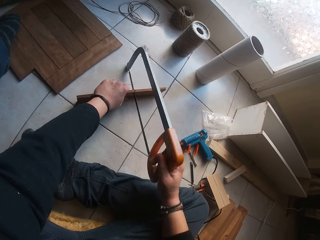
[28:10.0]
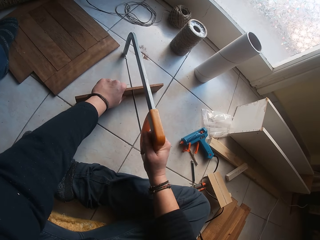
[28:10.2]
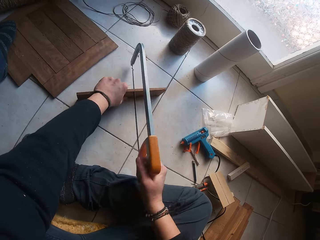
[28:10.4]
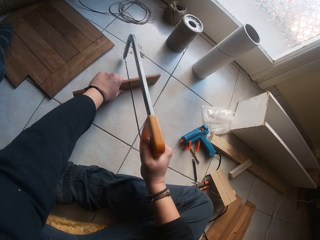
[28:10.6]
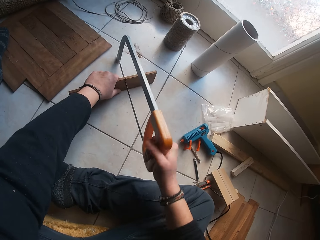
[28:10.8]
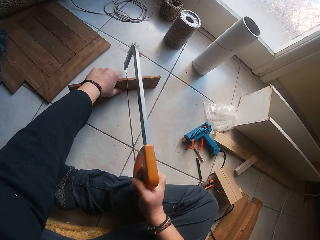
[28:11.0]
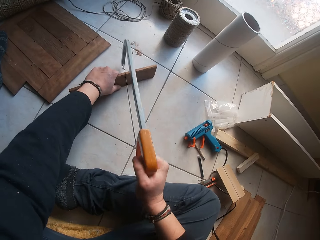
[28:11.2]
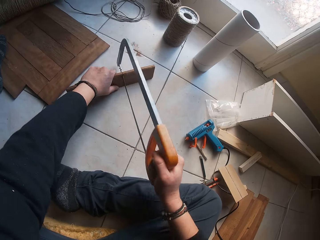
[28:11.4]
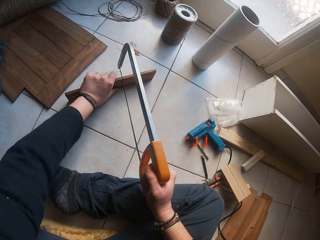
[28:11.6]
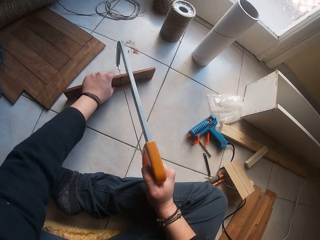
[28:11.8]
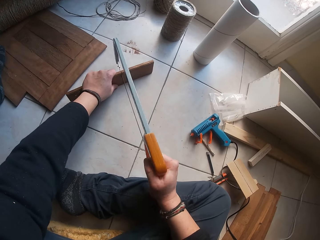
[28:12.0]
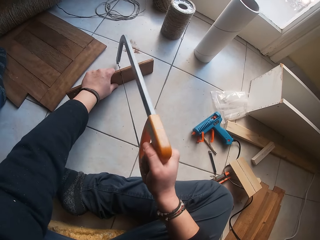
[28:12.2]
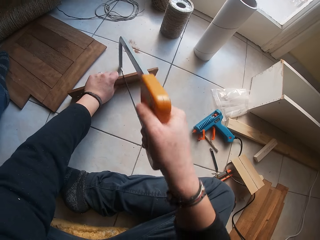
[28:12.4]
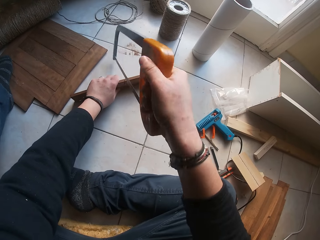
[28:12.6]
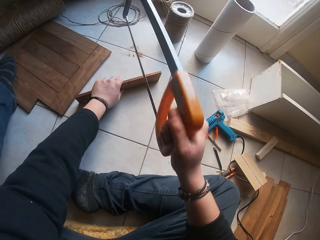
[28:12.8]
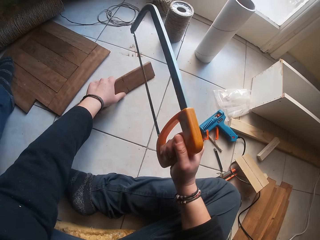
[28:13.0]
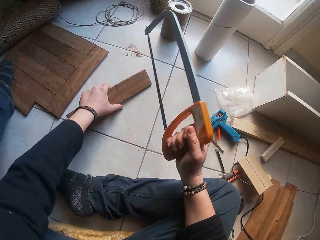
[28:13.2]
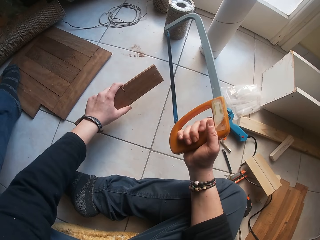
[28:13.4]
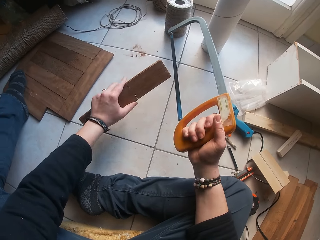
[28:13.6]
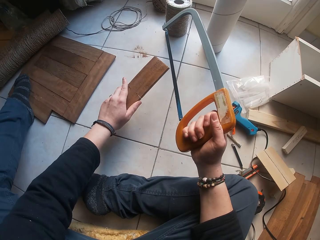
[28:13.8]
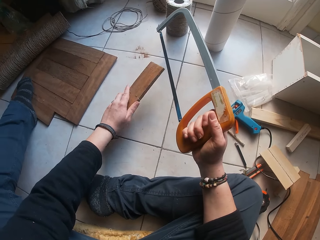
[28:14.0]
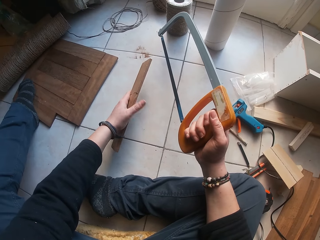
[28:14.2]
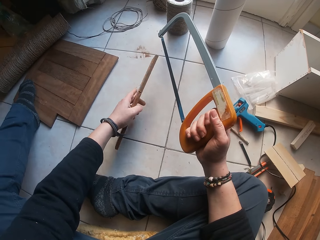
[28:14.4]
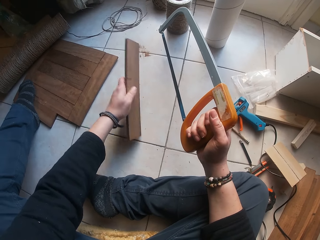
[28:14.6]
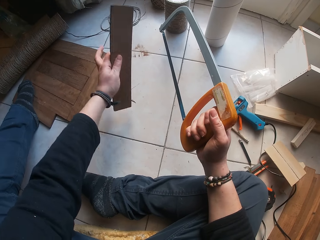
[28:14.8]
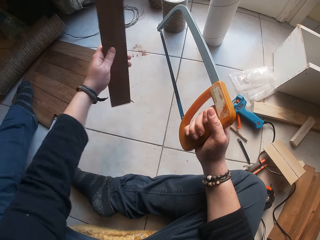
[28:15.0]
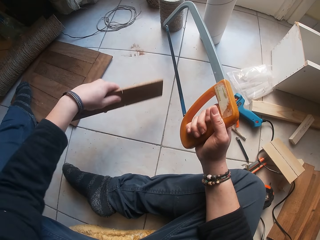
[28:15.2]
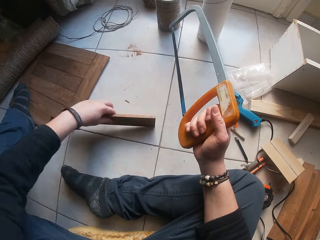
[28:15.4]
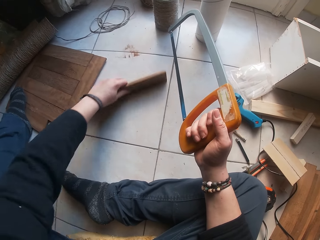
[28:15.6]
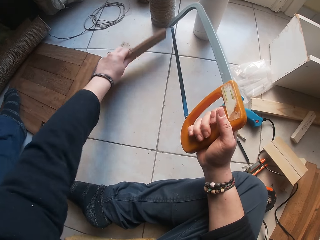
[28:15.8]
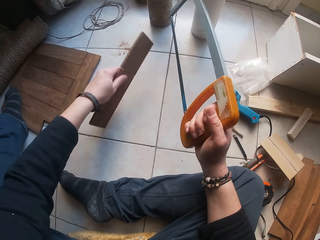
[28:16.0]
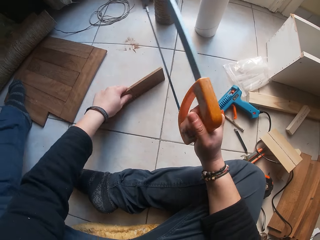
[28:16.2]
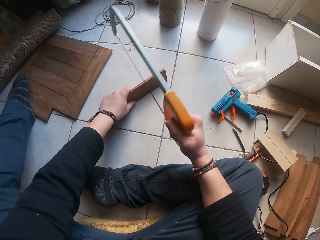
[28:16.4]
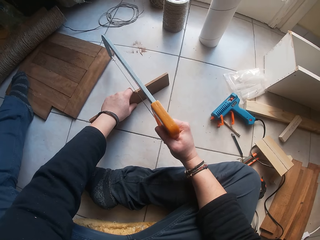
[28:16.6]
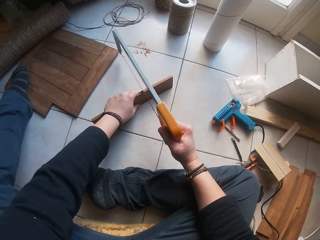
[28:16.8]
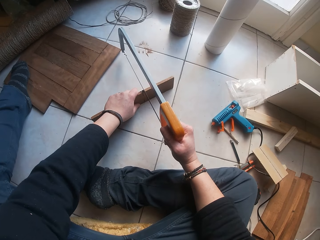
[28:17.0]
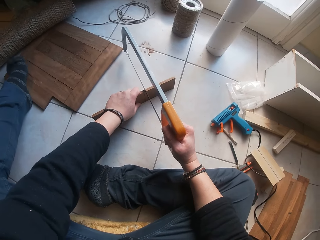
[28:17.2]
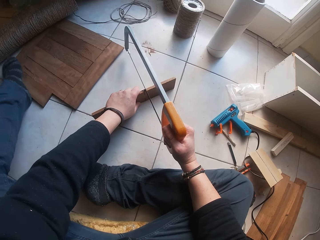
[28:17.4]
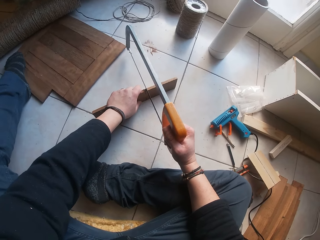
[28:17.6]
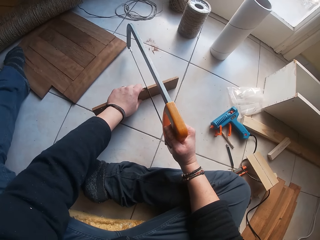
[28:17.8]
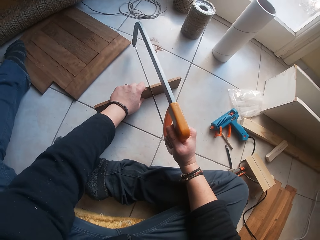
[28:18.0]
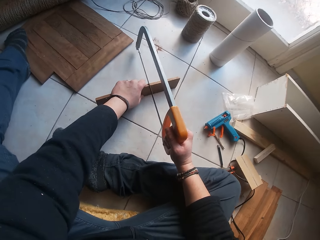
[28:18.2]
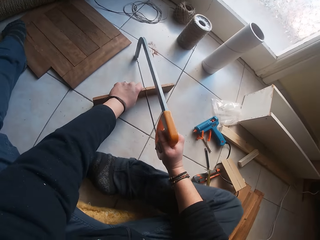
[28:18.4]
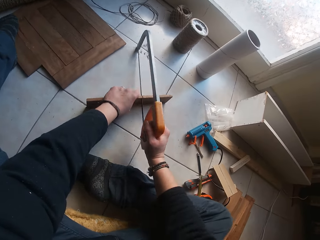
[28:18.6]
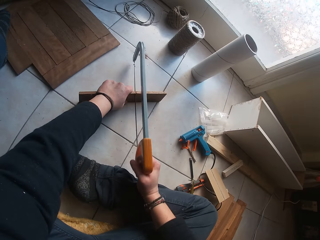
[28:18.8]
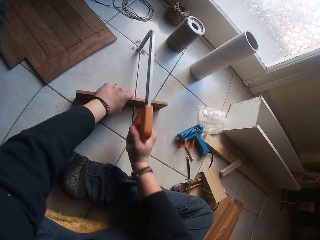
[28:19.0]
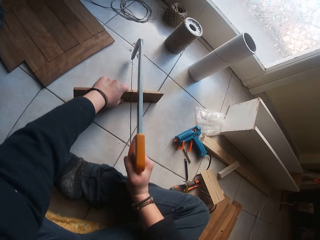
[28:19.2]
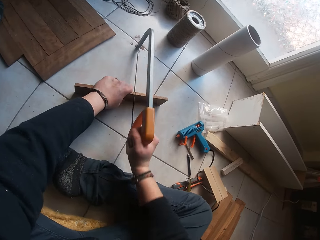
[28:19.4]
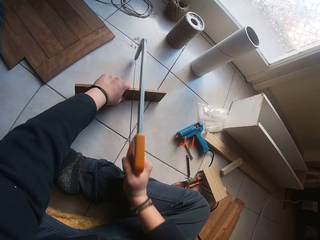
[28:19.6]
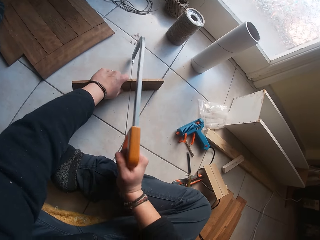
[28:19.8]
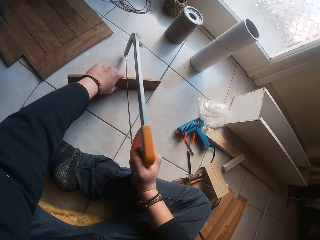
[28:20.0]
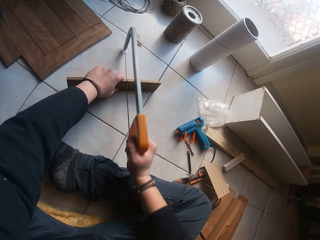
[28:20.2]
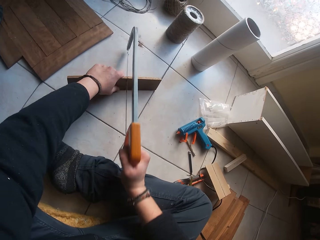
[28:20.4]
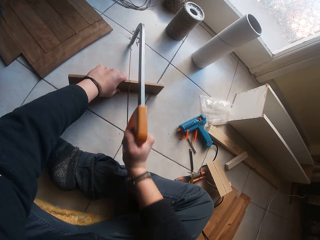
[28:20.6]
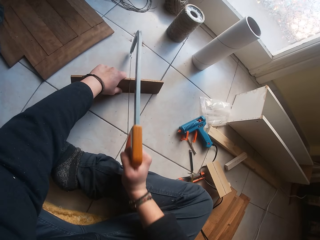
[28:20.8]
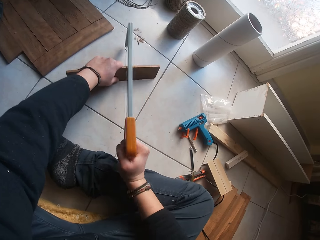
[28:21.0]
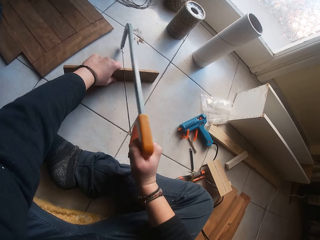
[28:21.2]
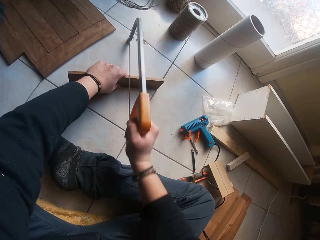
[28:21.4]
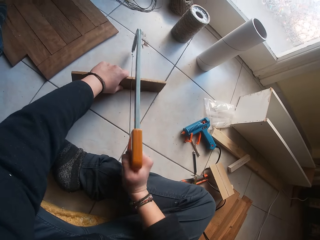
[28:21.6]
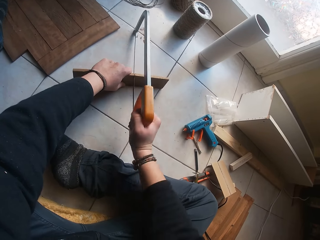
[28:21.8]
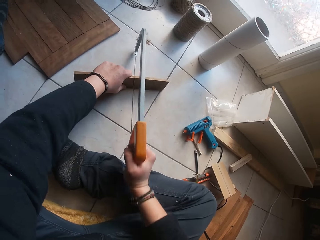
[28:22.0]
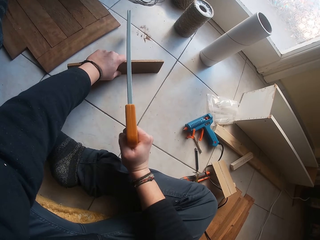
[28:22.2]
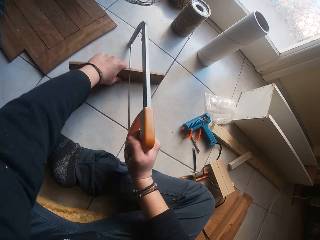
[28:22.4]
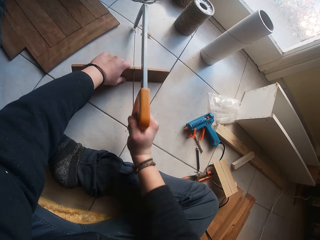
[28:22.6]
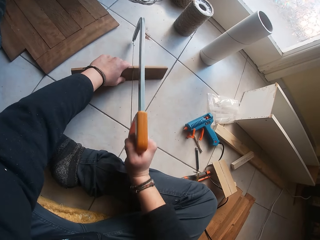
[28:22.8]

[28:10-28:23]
The camera wearer turns the wood in her left hand. She removes the hacksaw from the wood. She sweeps wood crumbs on the floor with the wood in her left hand. She places the wood on the floor with her left hand. She cuts the wood in her left hand with the hacksaw in her right hand.

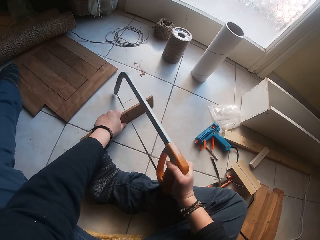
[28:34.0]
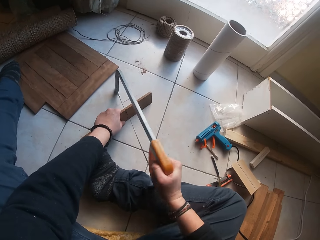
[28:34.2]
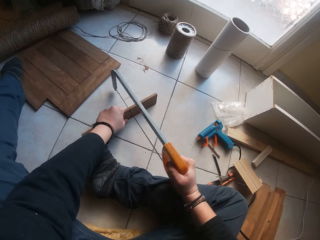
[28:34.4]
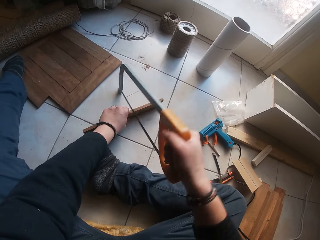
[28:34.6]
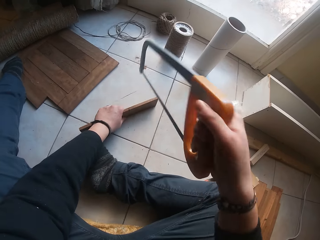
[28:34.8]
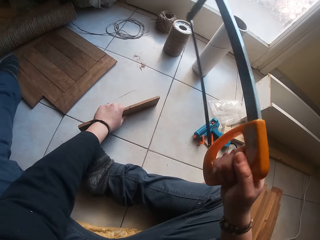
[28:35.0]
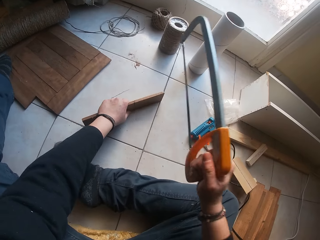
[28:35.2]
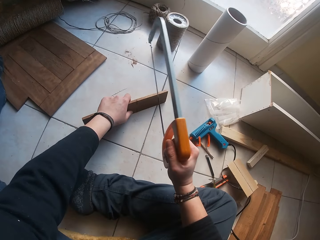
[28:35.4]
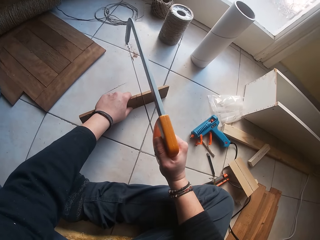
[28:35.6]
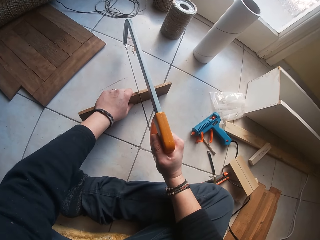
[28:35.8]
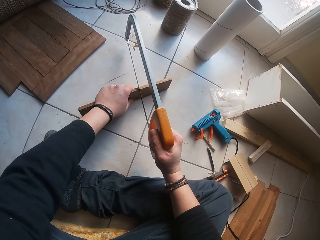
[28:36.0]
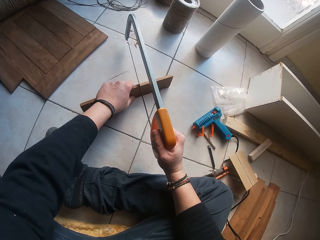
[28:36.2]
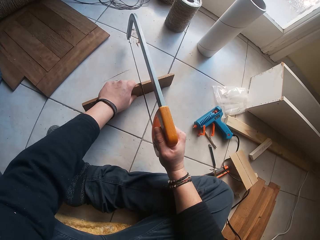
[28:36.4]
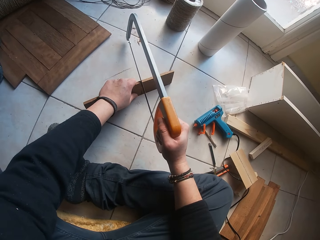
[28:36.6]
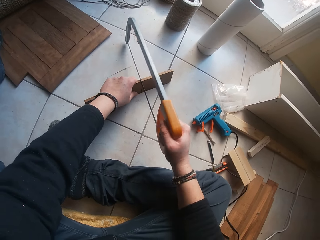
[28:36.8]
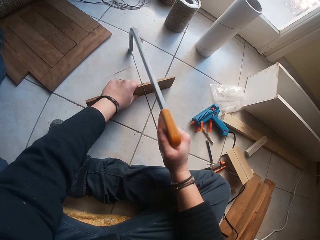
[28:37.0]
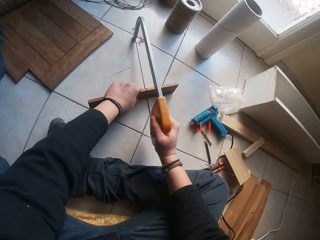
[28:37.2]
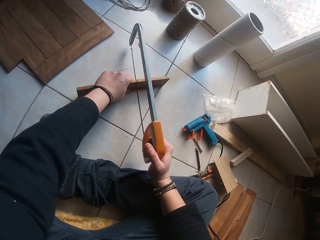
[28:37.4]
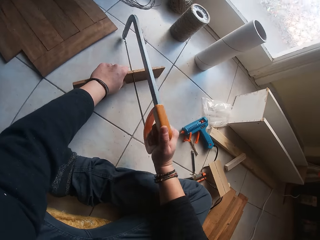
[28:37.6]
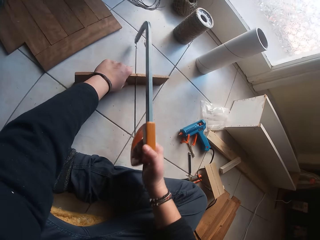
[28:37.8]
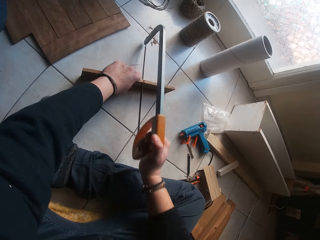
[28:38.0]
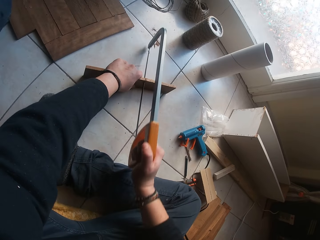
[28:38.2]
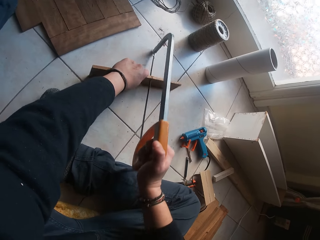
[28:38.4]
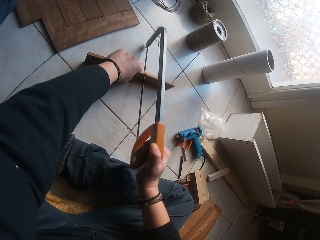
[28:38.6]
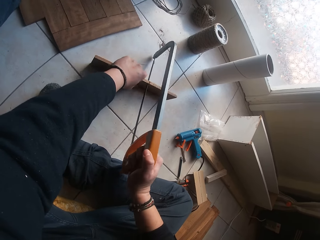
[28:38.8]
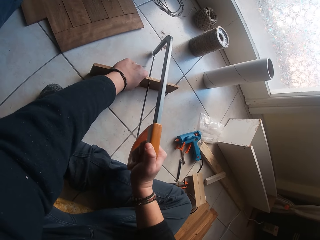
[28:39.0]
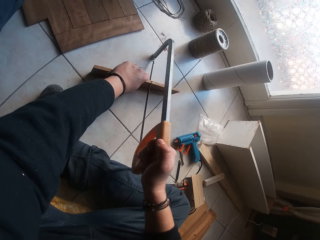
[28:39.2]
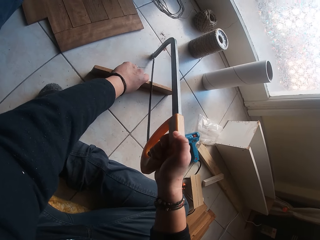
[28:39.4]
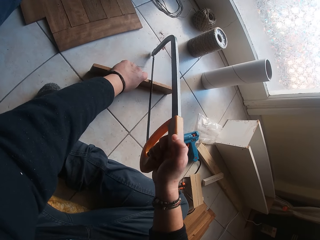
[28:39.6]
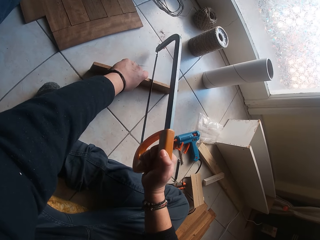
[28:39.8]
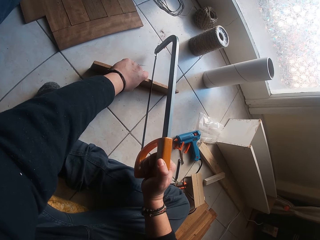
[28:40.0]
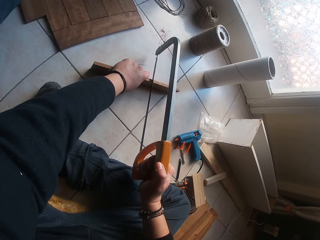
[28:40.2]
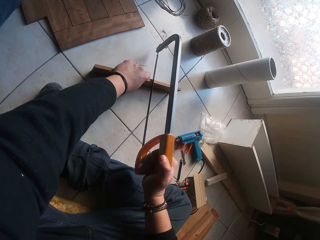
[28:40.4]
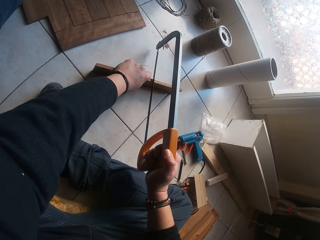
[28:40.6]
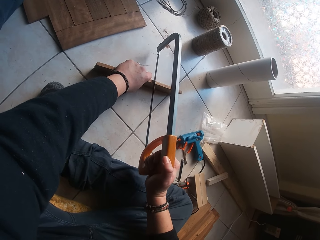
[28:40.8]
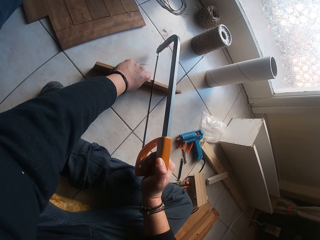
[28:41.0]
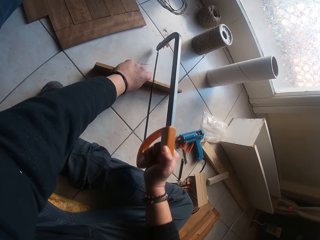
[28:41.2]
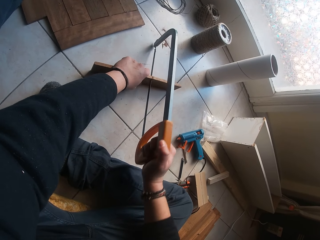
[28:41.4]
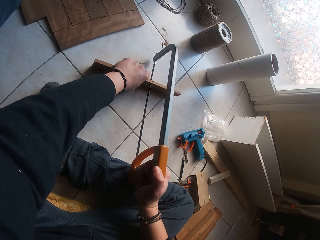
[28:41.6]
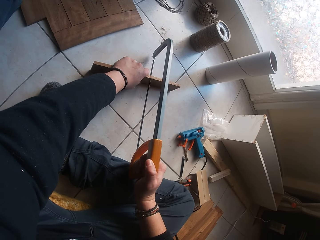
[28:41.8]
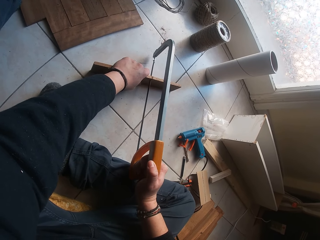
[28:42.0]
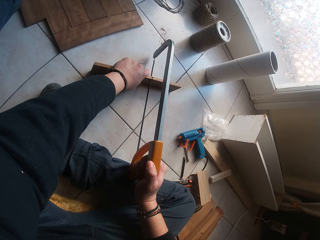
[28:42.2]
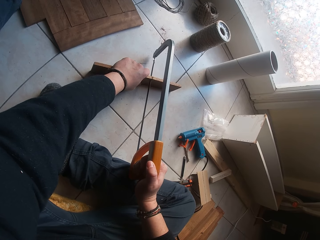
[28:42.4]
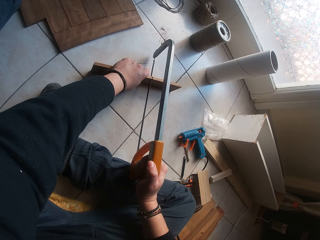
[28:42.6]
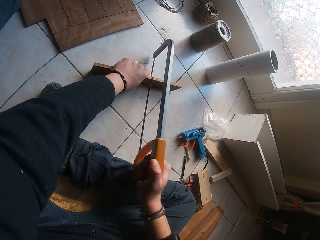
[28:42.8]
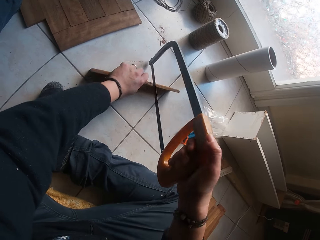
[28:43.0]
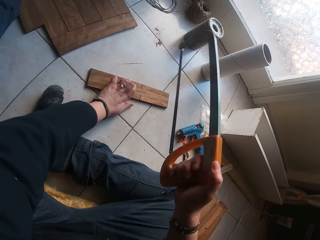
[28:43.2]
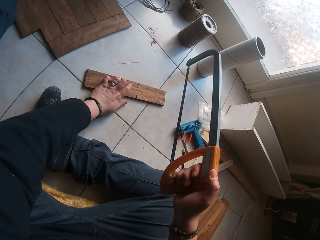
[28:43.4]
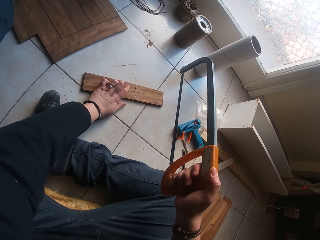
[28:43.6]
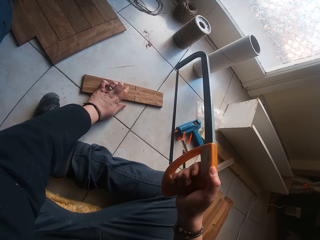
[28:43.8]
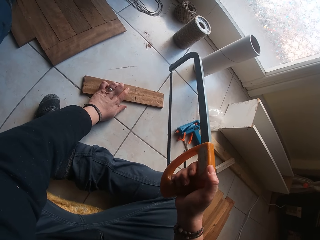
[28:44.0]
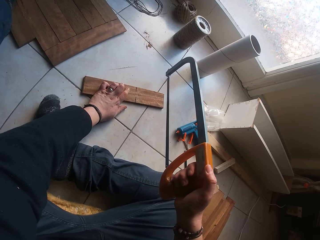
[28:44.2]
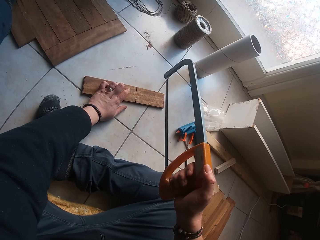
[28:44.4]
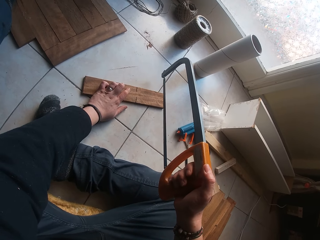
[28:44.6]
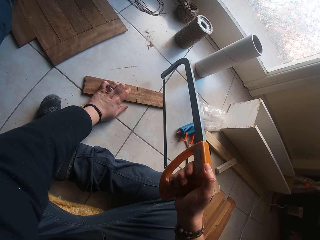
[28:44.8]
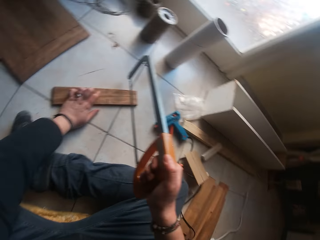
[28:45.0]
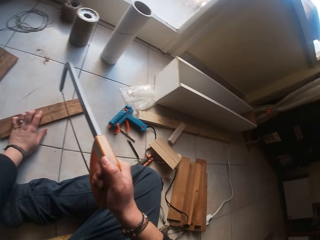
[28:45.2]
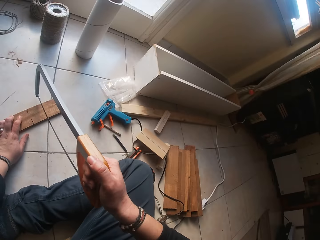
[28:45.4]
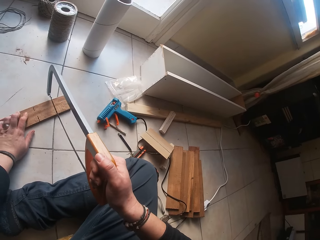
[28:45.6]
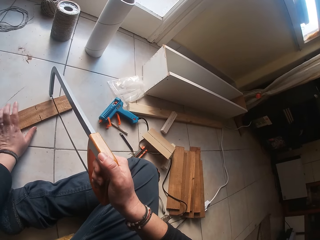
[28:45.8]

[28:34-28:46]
The camera wearer removes the hacksaw from the wood. She cuts the wood with the hacksaw. She removes the hacksaw in her right hand from the wood in her left hand. She lays the wood in her left hand on the floor. She flips the wood on the ground.
